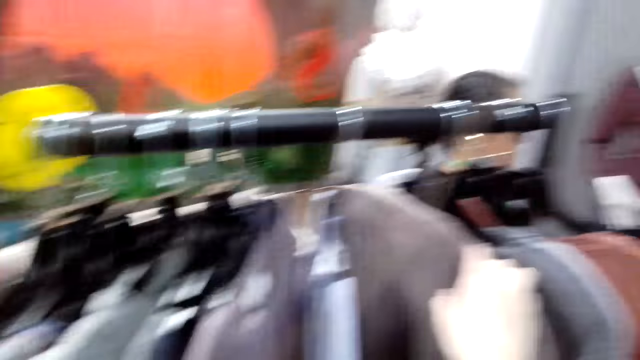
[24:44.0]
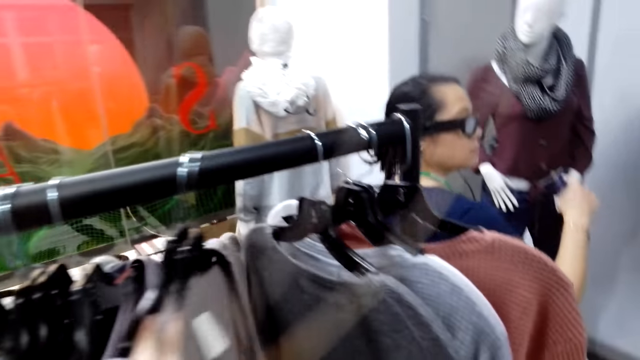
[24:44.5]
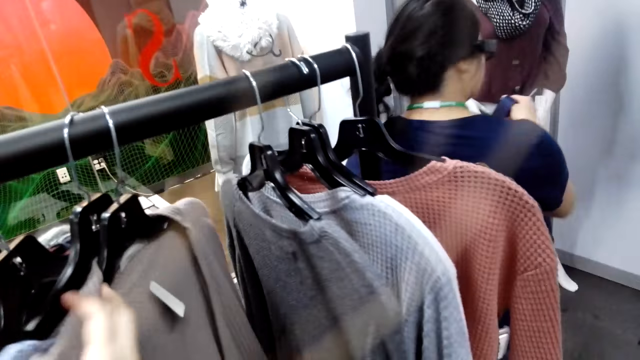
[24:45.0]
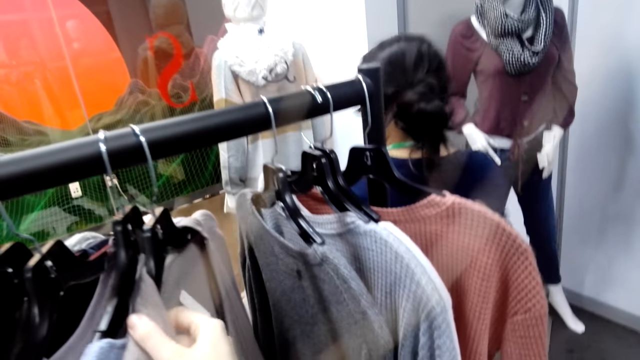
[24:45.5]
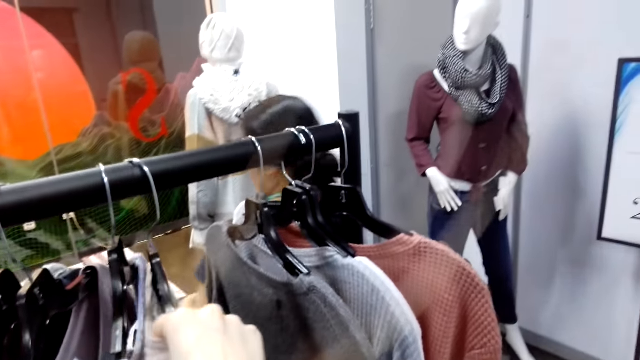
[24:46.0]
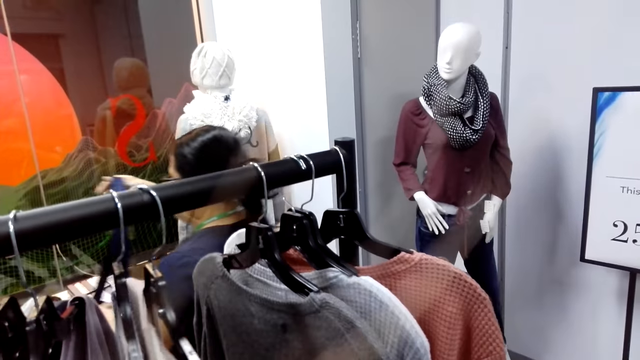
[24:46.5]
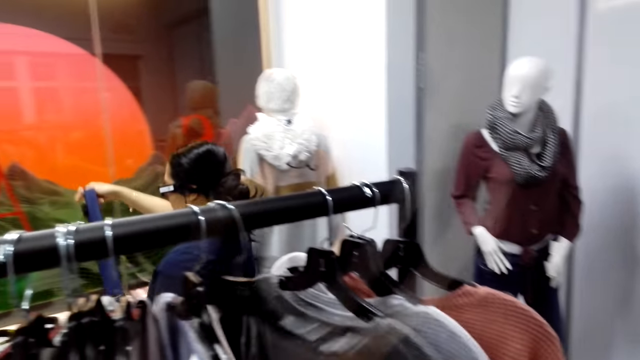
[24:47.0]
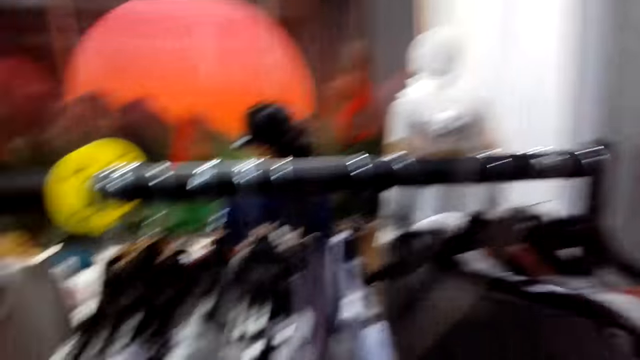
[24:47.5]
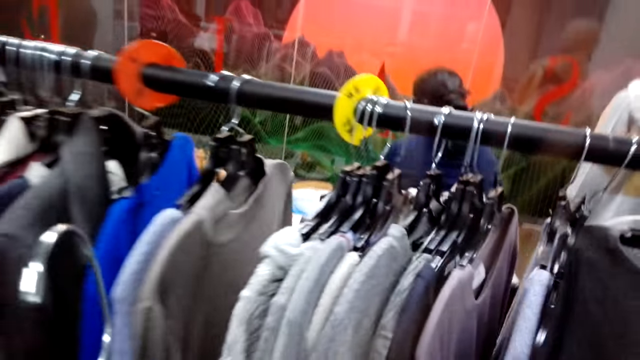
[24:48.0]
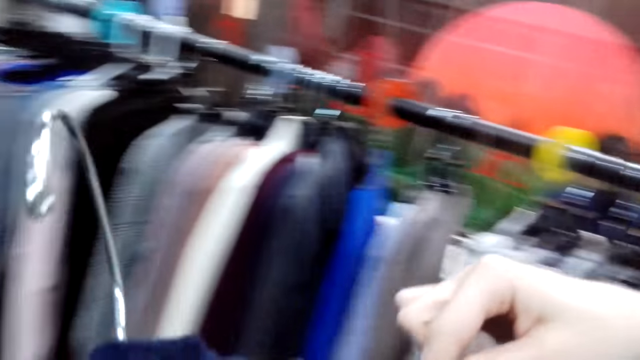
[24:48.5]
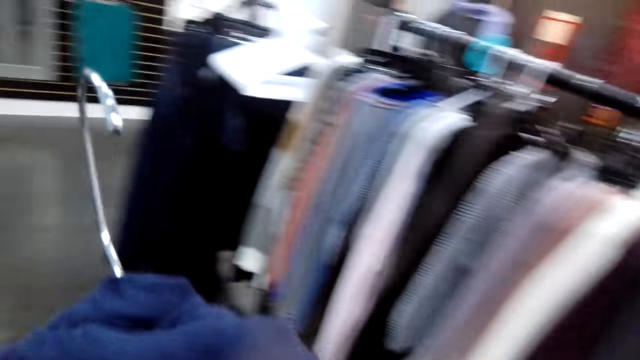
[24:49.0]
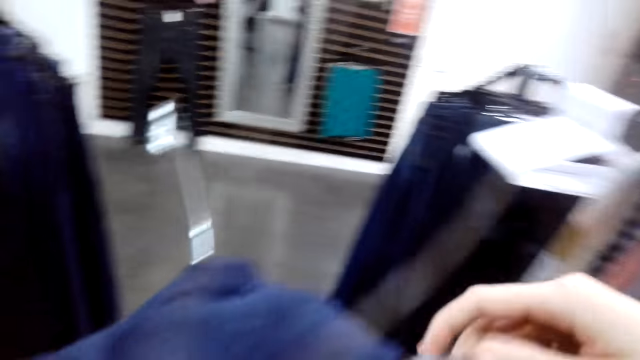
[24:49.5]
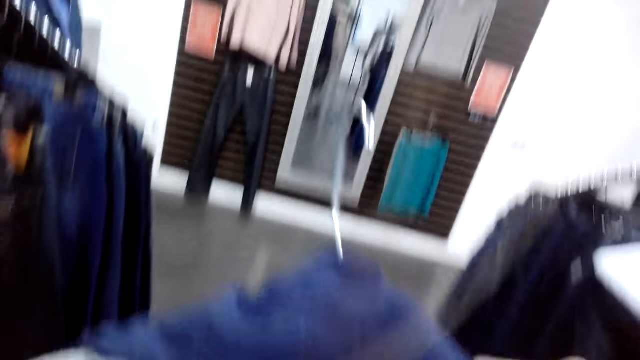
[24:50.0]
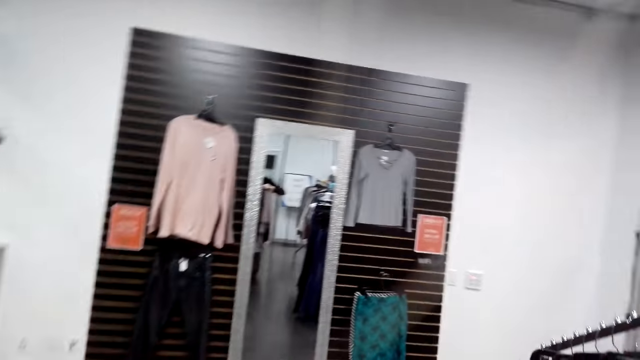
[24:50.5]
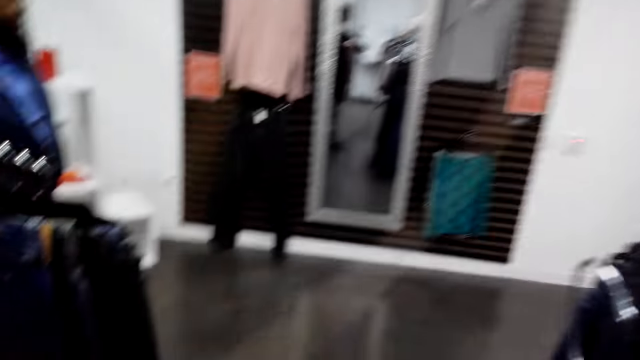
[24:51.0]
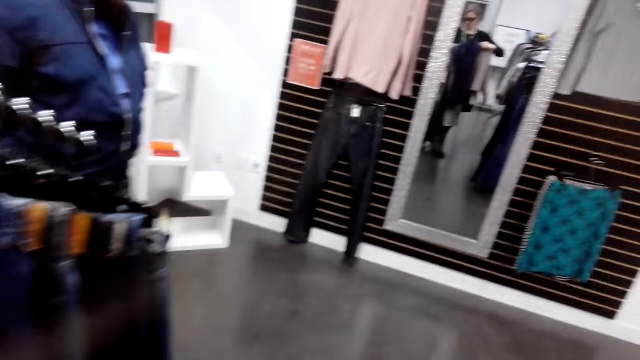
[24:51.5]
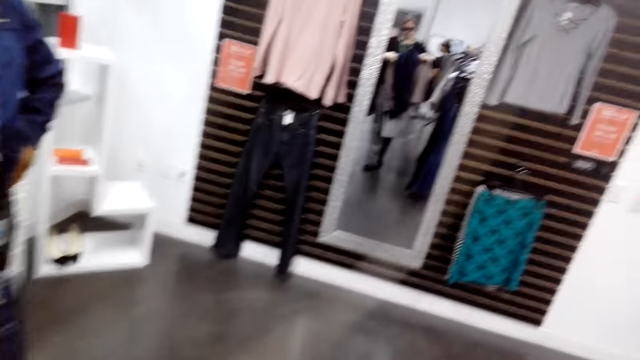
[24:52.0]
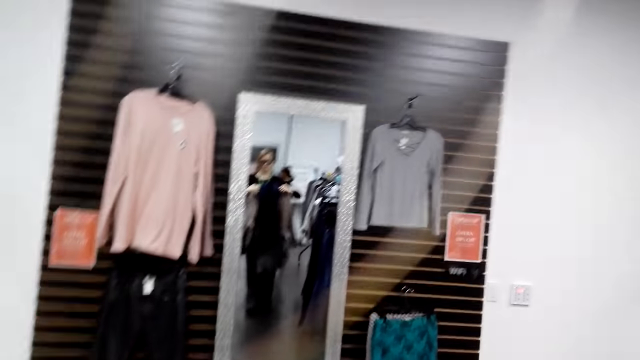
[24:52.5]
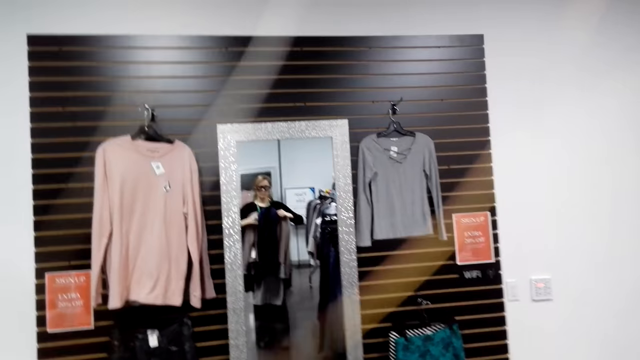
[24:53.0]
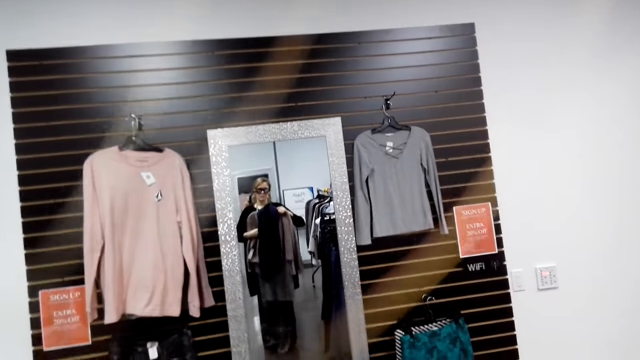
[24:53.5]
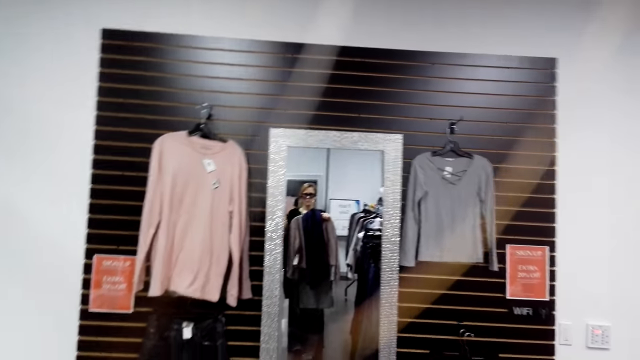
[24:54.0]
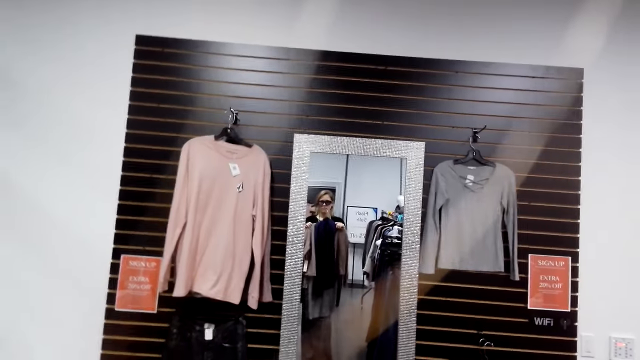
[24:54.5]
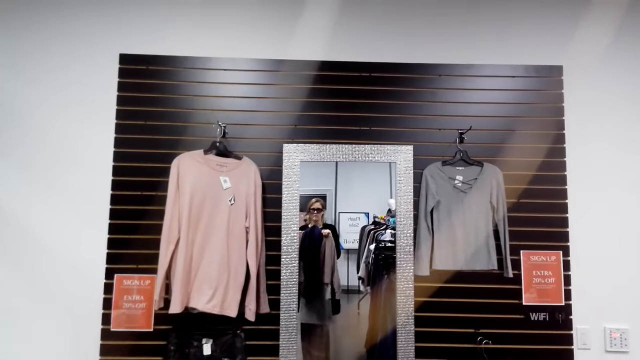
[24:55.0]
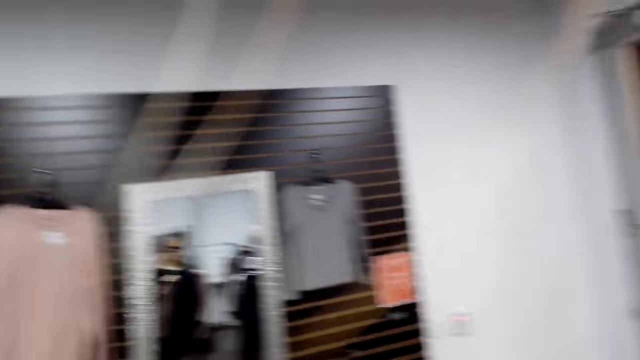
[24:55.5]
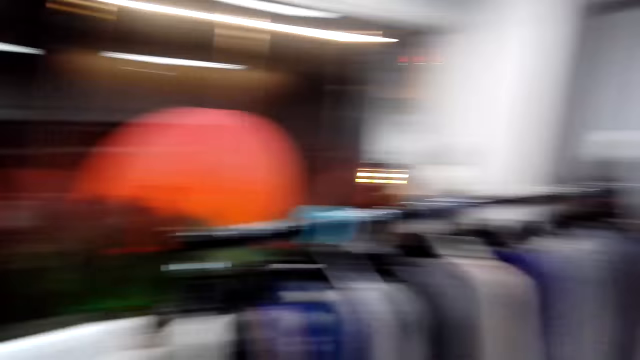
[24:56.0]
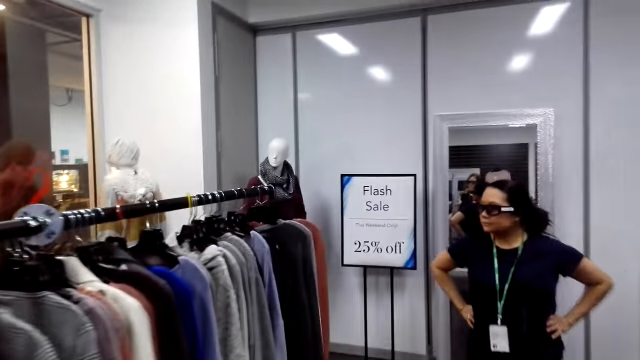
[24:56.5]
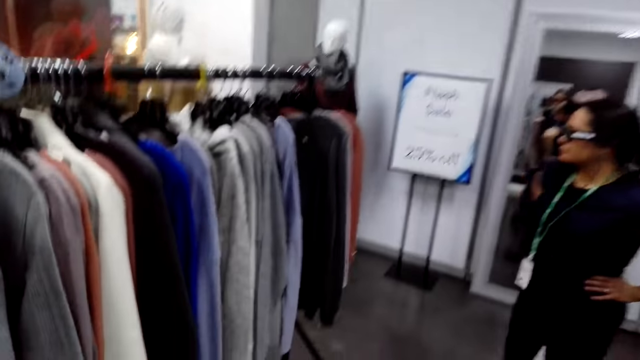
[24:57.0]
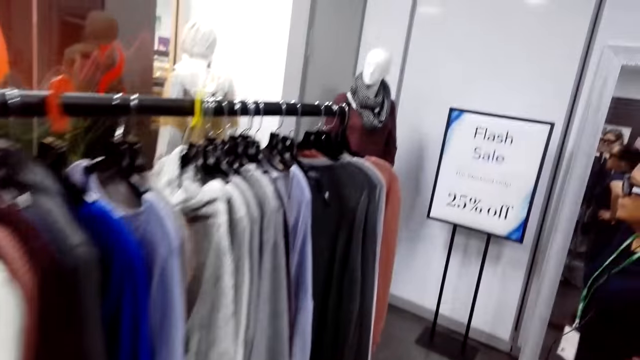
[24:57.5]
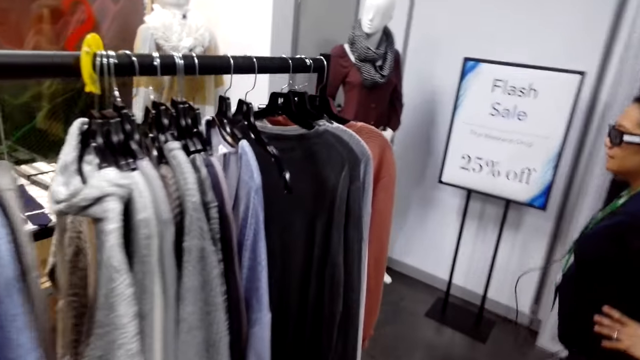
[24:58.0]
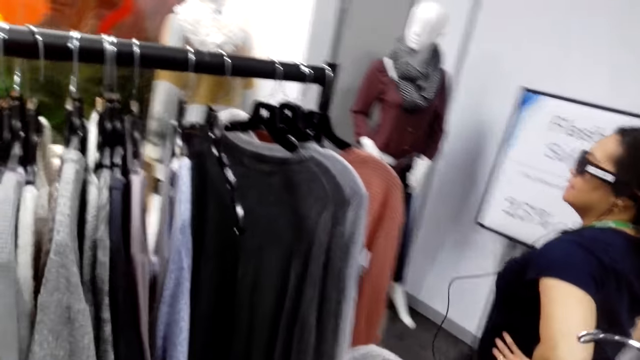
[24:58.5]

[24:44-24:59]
The camera wearer turns to the side. She adjusts a cloth on a hanger. She moves the hanged sweaters. A man holds a belt. The camera wearer takes a sweater from a hanger. She turns to the side. She holds the cloth. She walks around. She holds the cloth. She turns to the side. She walks towards the mirror. She puts the sweater on a hanger in her hands. She holds the cloth. She looks in the mirror. She turns to the side. She walks around.

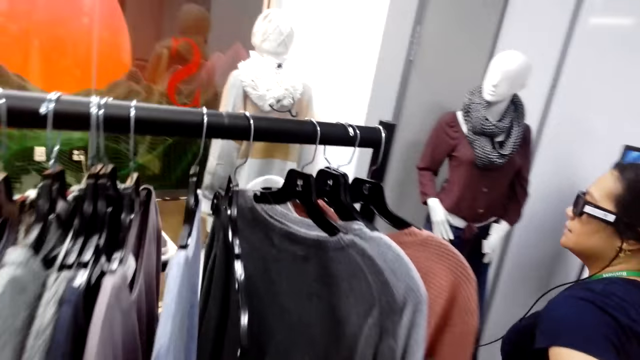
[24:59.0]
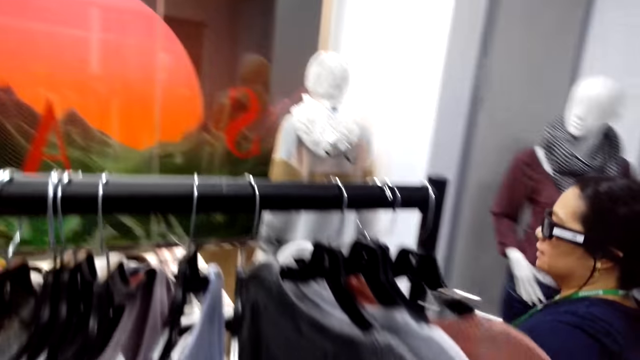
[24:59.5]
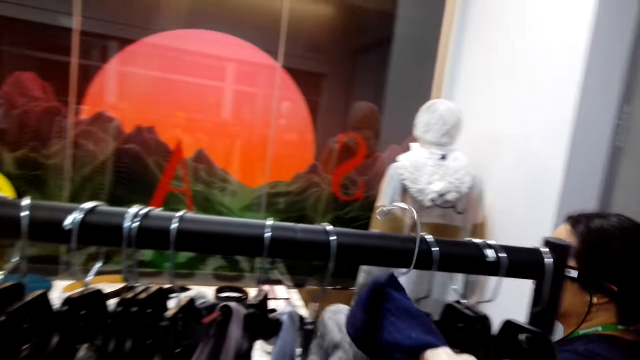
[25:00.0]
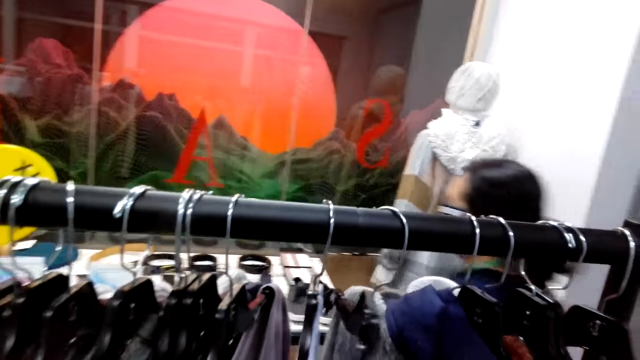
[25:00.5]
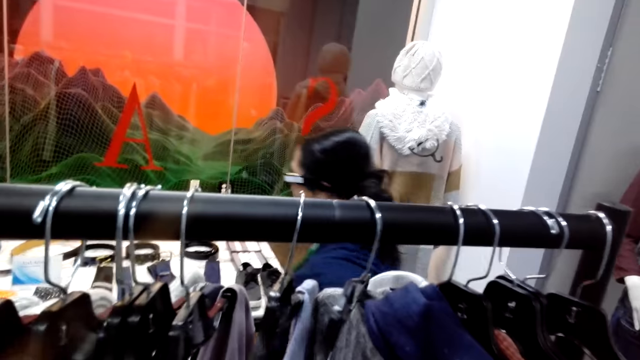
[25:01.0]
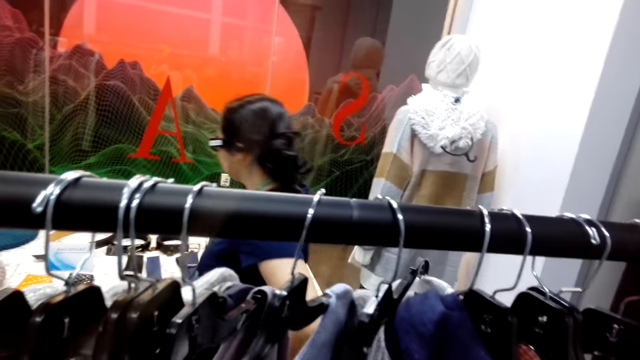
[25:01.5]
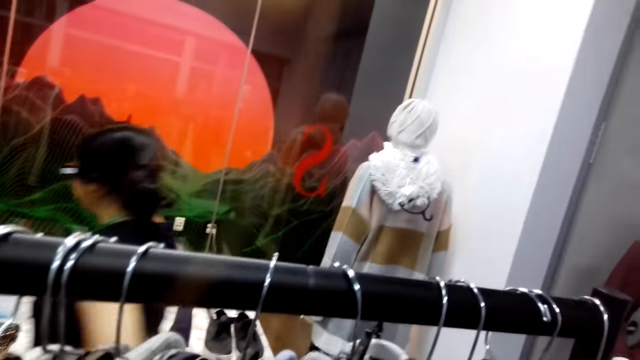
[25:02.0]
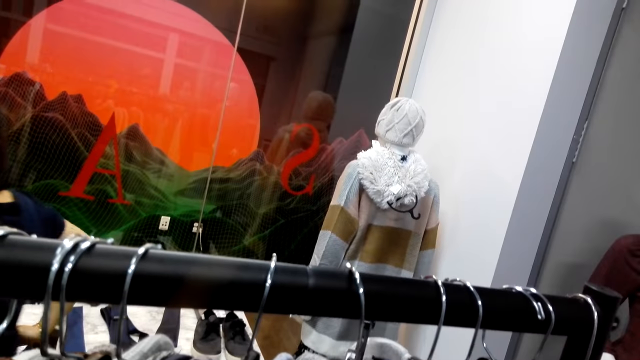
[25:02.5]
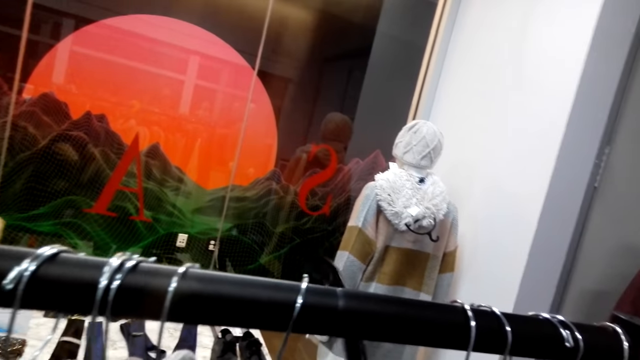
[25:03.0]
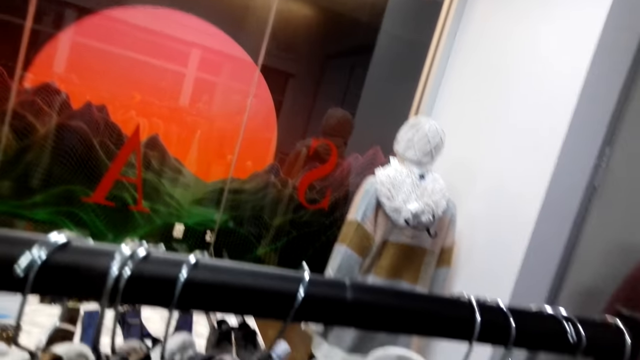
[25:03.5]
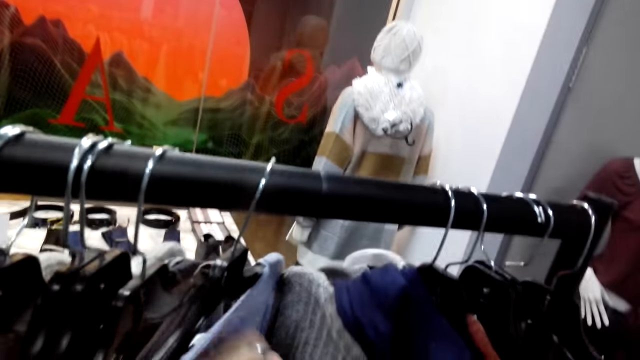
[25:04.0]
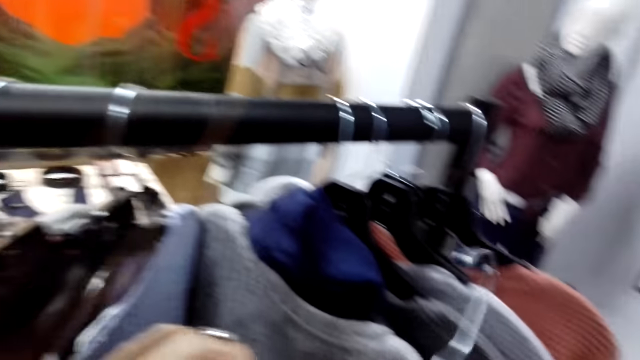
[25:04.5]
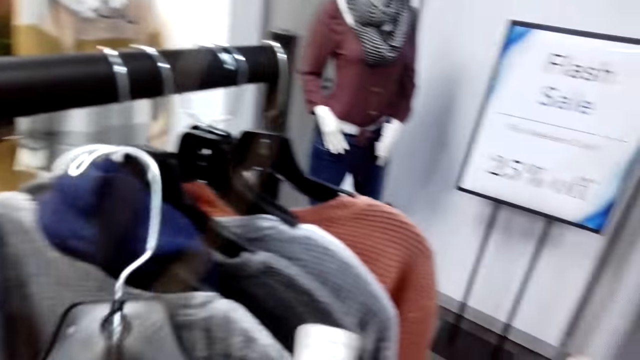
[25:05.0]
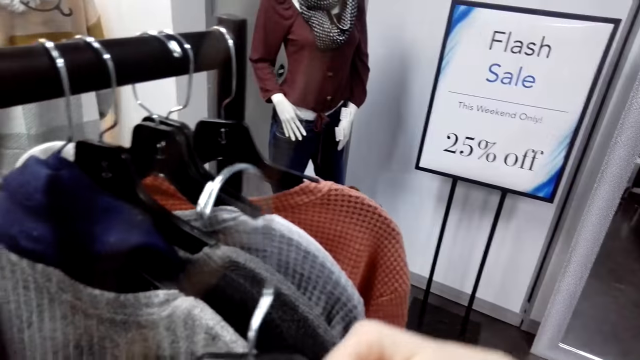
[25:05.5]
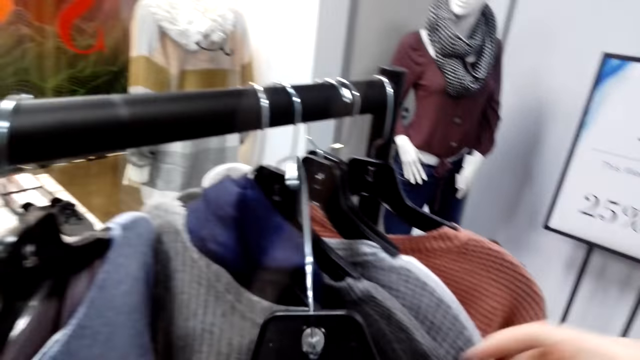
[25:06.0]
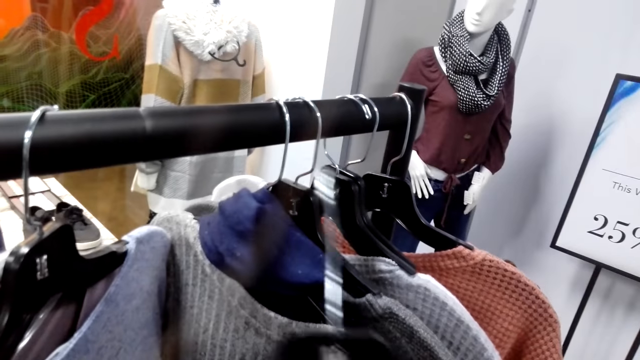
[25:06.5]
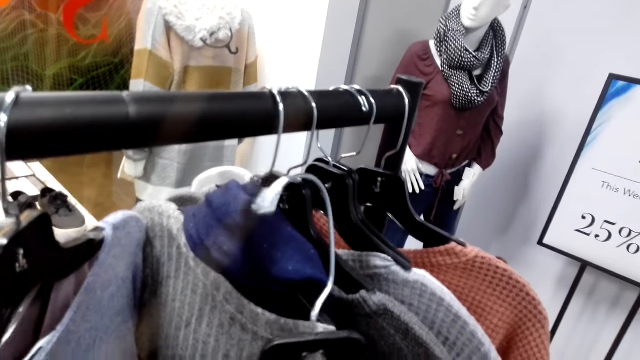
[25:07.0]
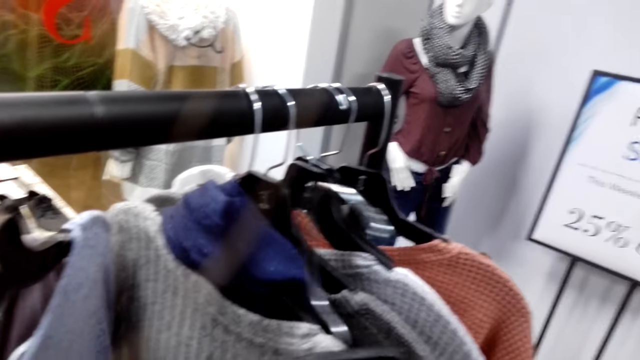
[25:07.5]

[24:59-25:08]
The camera wearer walks towards the hanged sweaters. They put a hanger on the bar. They hang the sweater. They turn to the side. They take the hanger.
